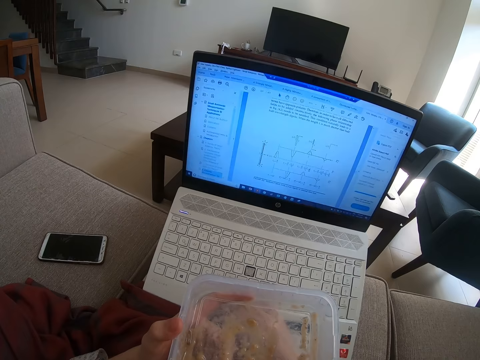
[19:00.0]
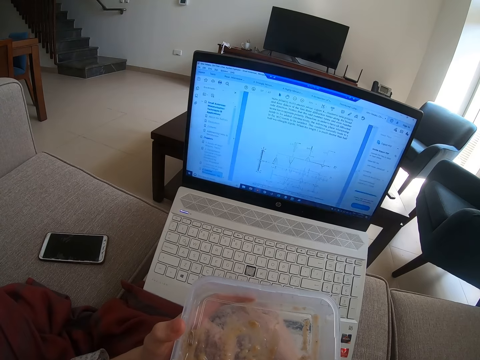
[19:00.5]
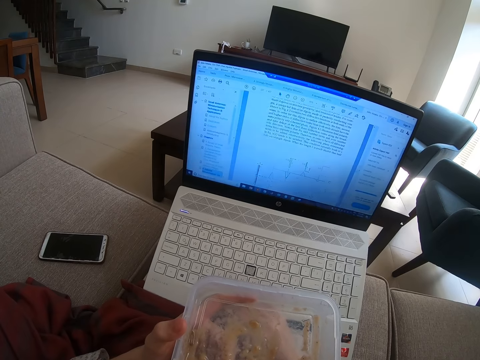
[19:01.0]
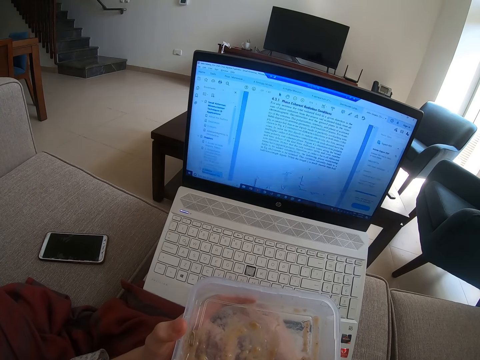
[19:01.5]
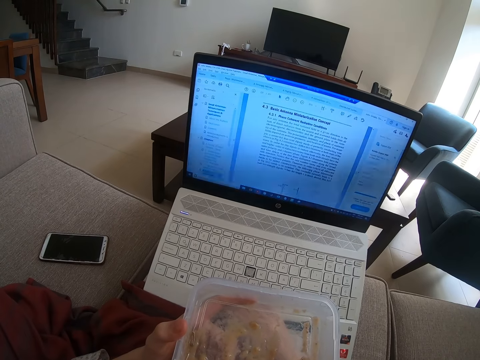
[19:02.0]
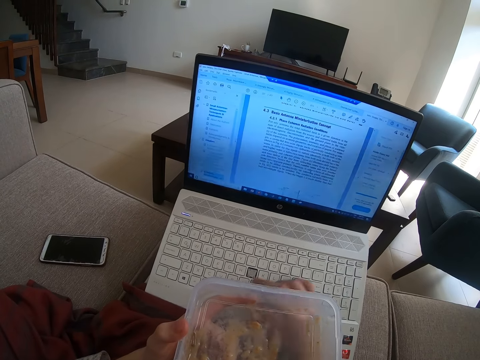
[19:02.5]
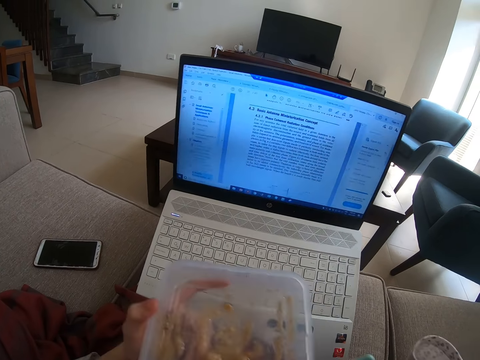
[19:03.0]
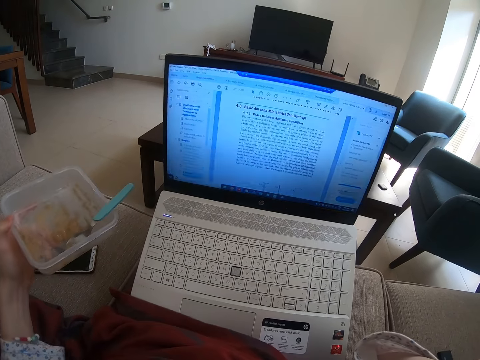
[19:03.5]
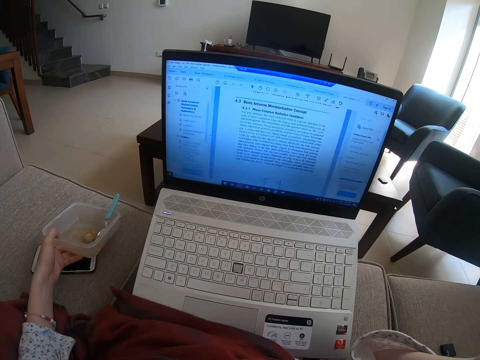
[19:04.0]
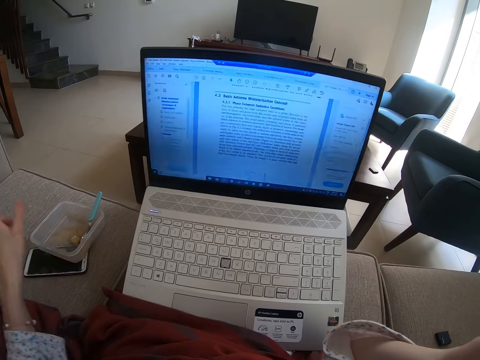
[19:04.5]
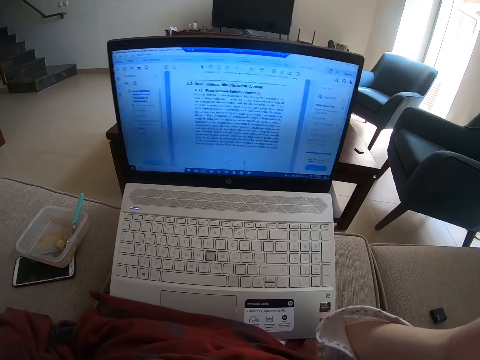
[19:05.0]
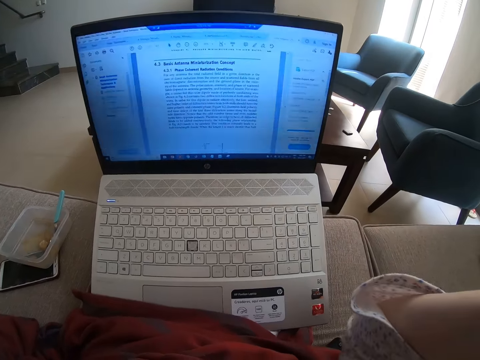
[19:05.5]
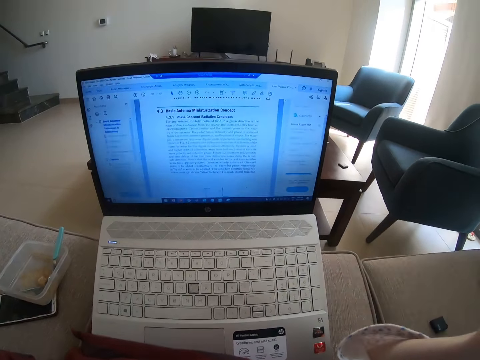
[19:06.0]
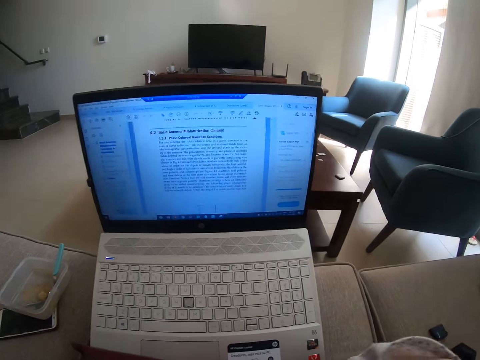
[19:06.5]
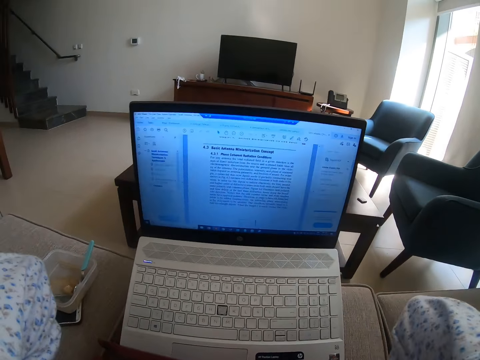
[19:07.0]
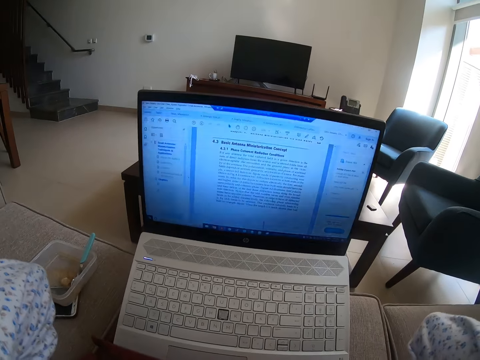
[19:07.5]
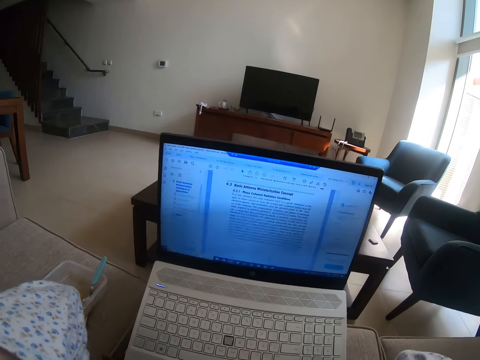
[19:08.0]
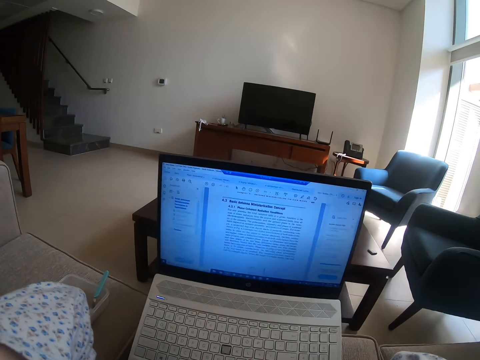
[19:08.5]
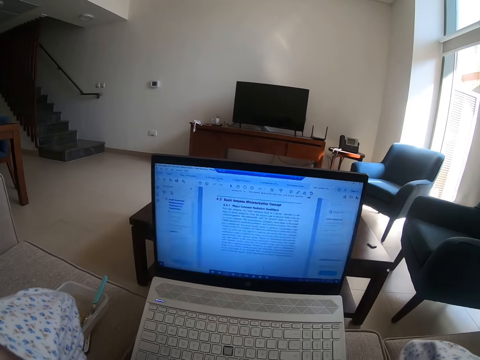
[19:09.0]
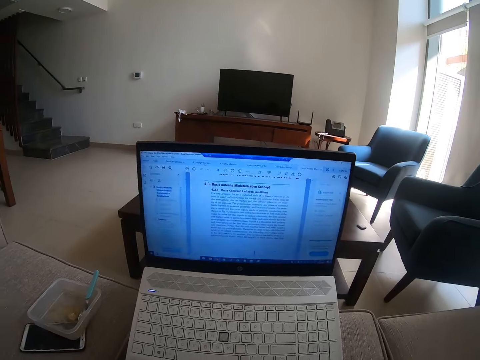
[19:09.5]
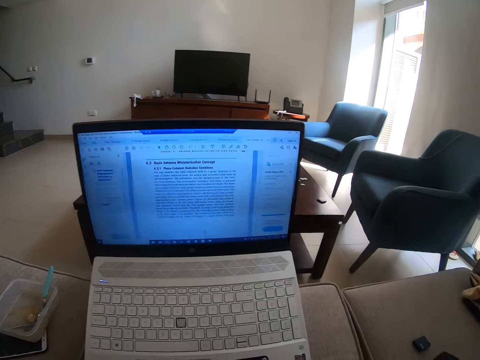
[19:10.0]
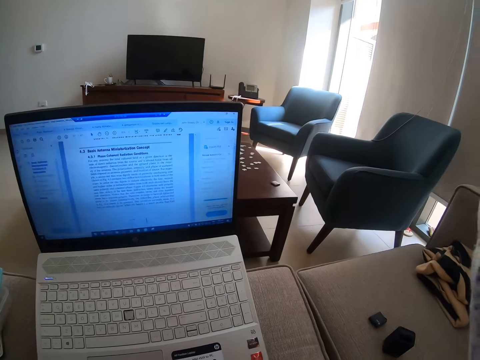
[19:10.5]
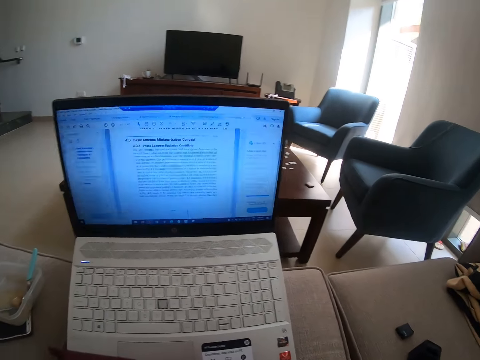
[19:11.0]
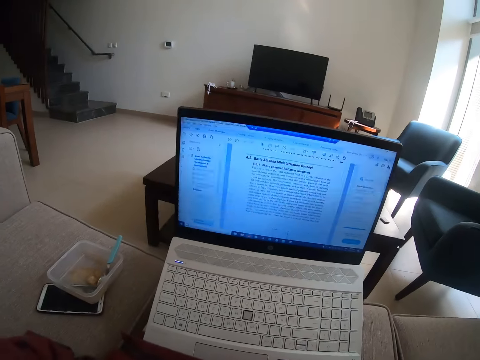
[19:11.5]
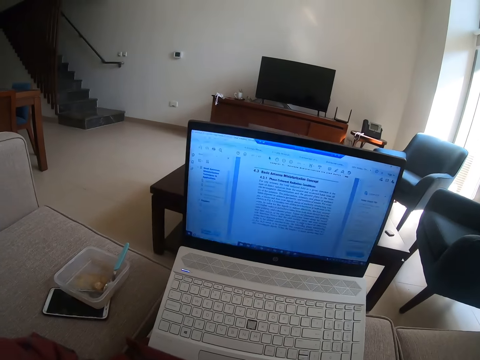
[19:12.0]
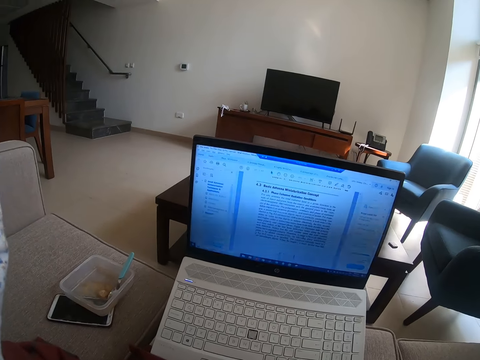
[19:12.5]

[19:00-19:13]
The camera wearer adjusts the camera. They put the dish of something on the sofa. They adjust the camera.

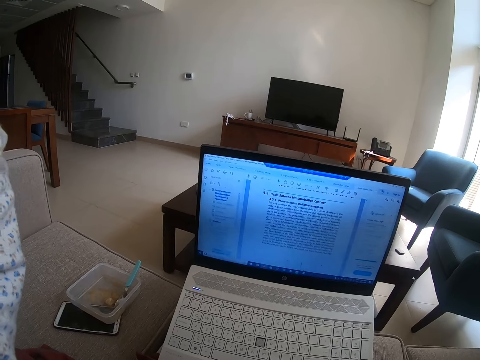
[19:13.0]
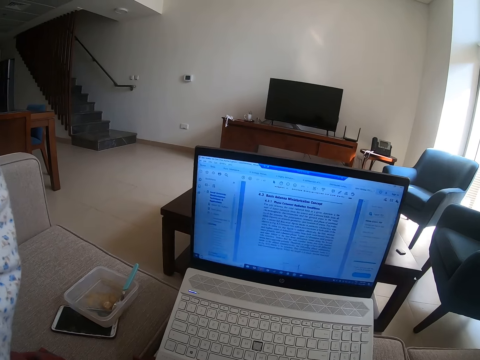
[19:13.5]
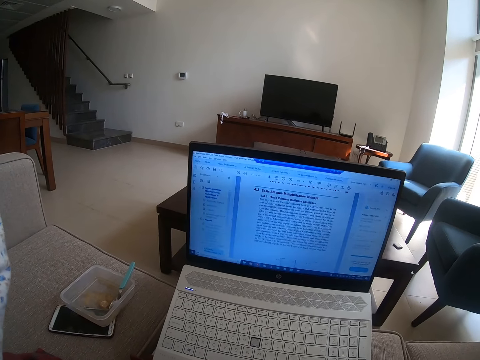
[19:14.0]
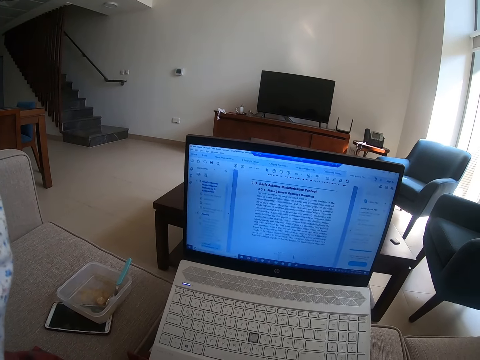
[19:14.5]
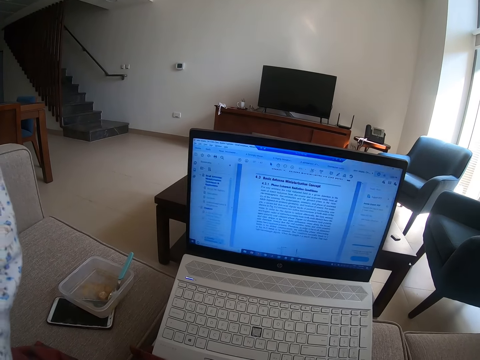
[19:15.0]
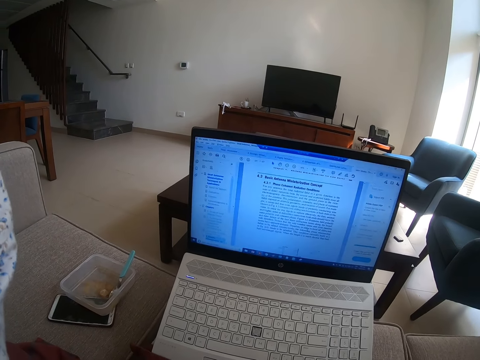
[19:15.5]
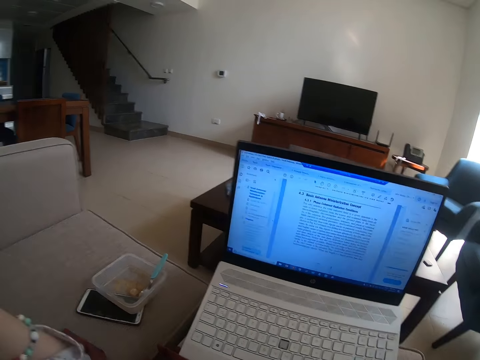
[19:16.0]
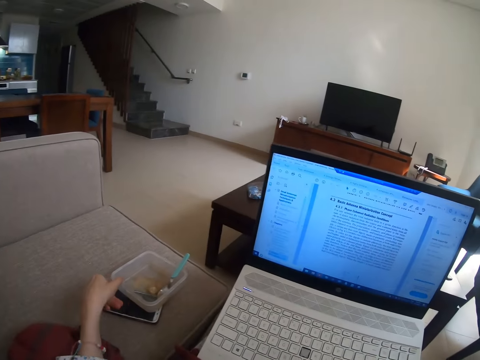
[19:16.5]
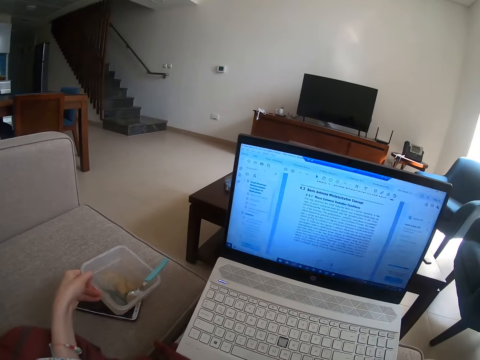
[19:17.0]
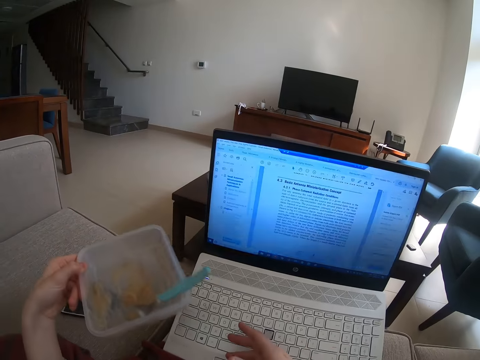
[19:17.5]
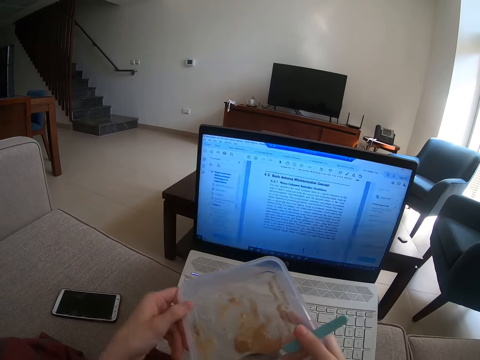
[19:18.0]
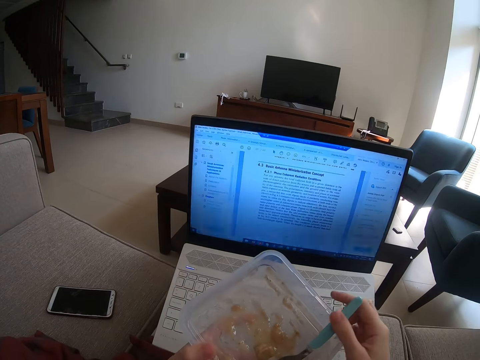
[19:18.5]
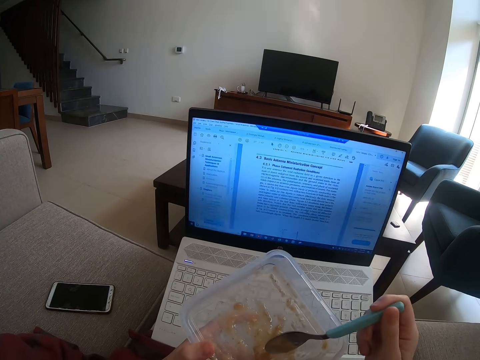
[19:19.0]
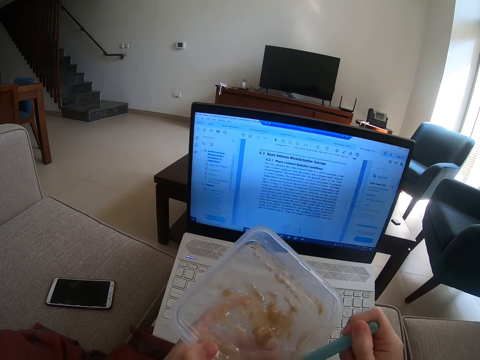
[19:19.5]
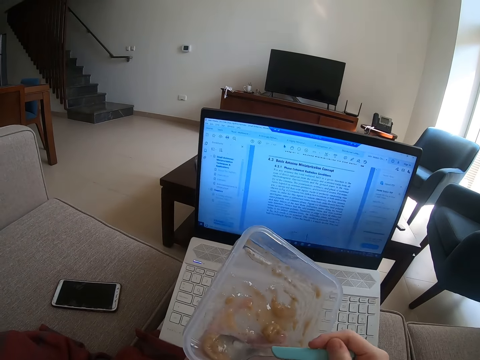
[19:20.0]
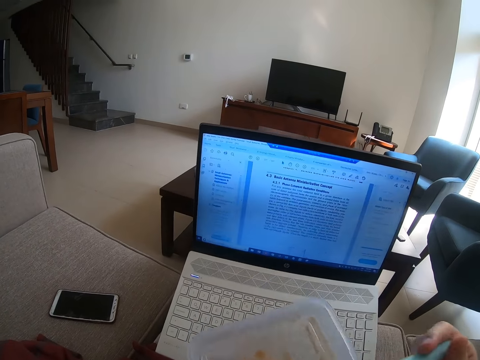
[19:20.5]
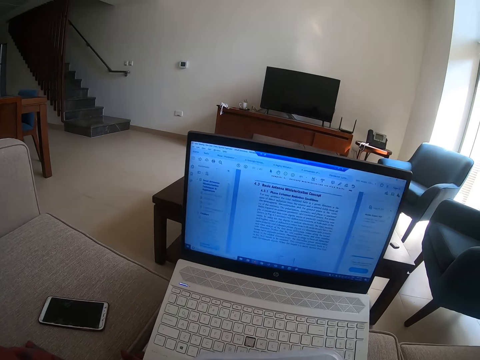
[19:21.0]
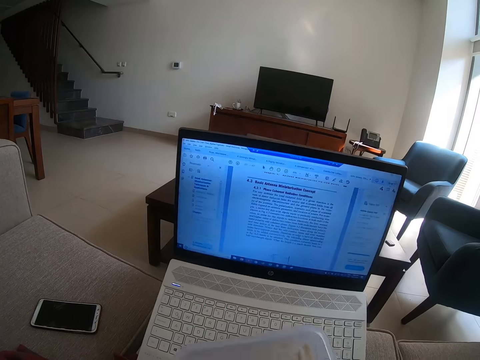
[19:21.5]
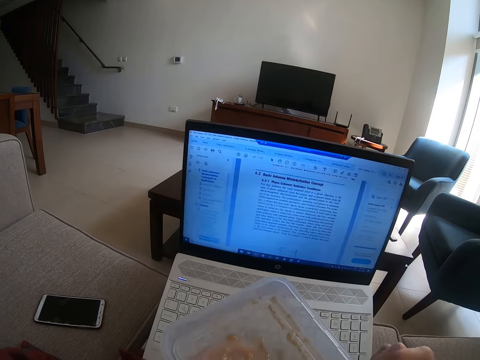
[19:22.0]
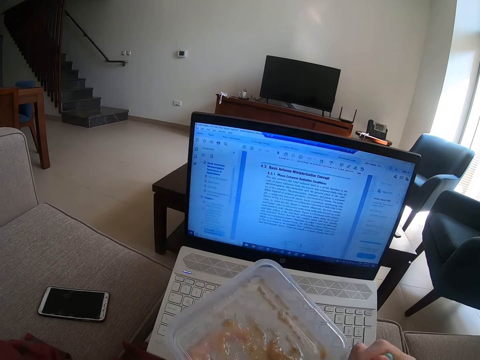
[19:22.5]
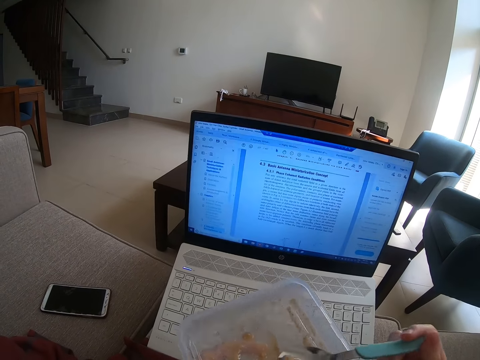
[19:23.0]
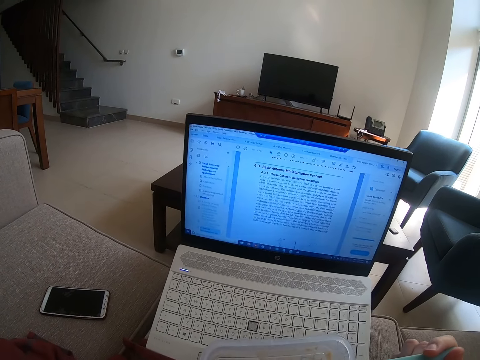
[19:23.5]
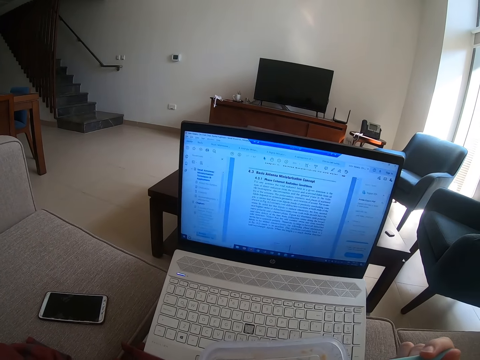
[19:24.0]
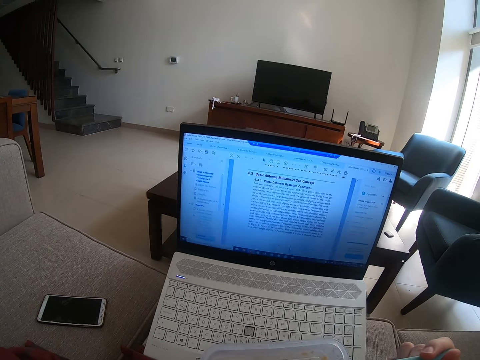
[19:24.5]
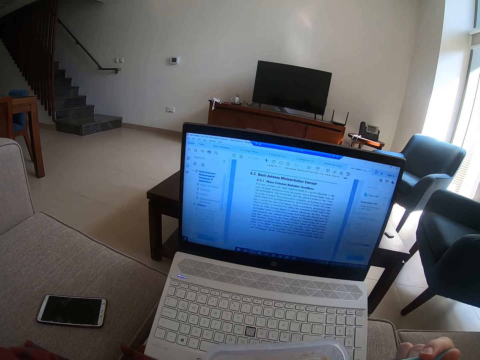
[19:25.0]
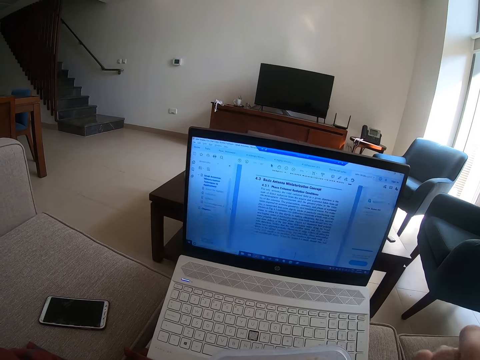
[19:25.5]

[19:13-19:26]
The camera wearer picks up the dish of something. They eat something. They read through the laptop.
